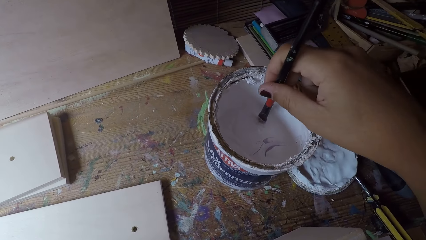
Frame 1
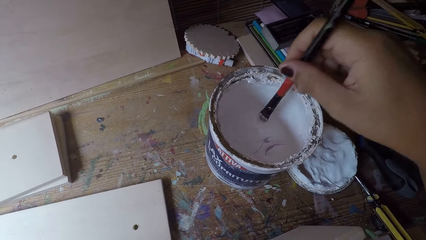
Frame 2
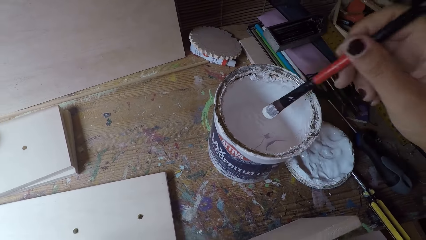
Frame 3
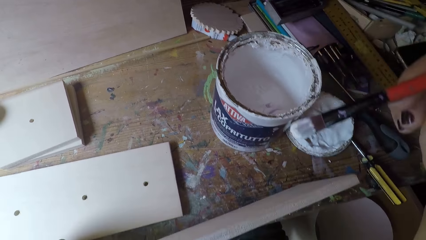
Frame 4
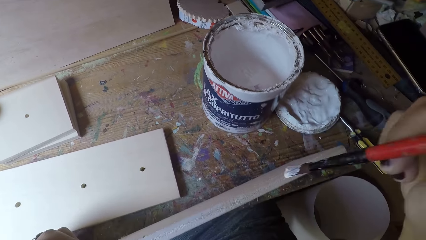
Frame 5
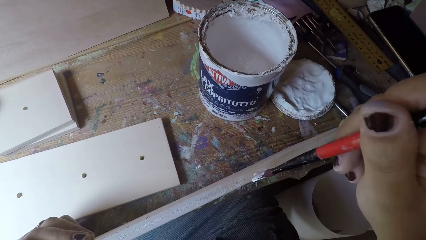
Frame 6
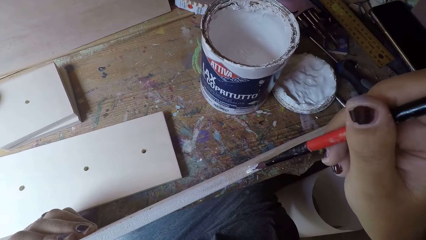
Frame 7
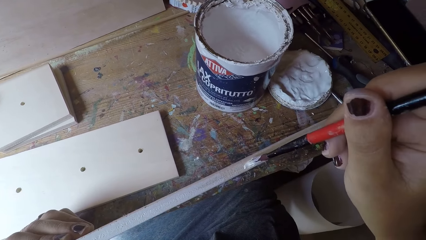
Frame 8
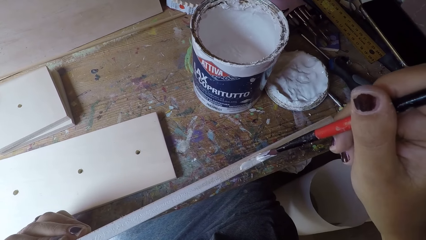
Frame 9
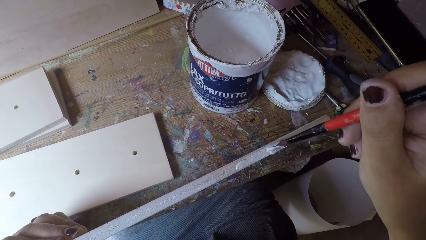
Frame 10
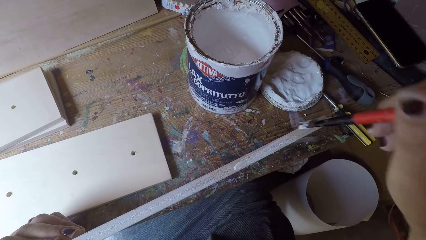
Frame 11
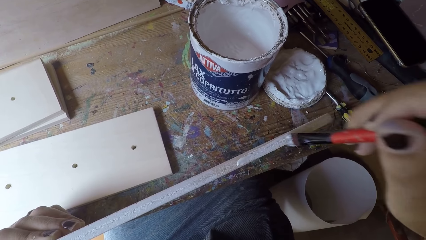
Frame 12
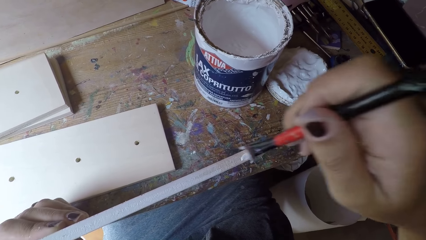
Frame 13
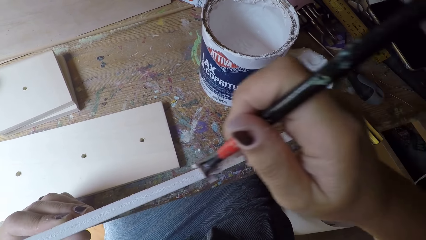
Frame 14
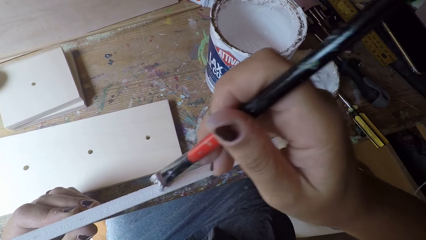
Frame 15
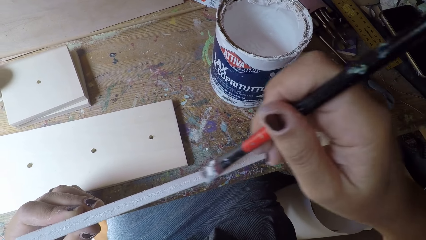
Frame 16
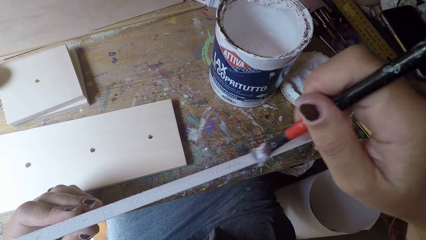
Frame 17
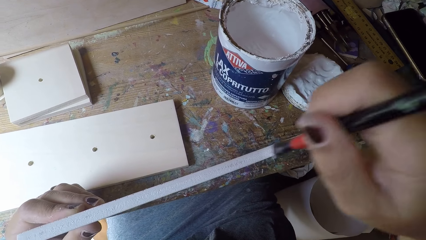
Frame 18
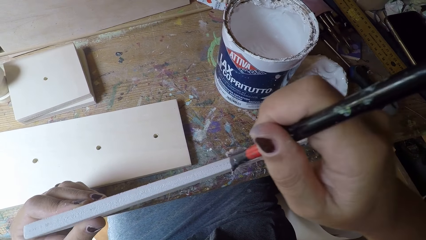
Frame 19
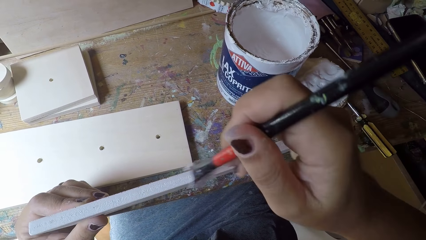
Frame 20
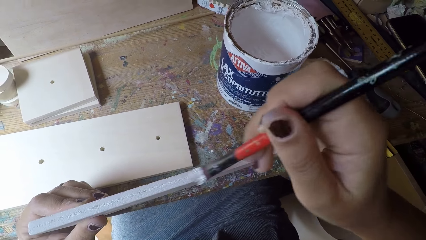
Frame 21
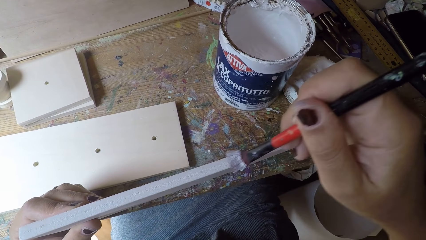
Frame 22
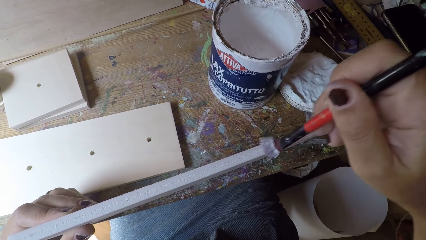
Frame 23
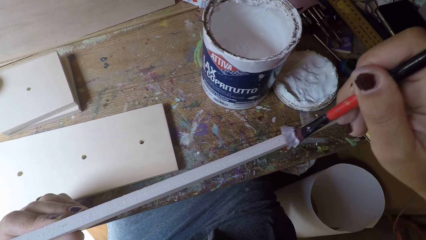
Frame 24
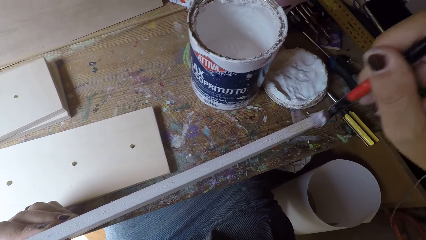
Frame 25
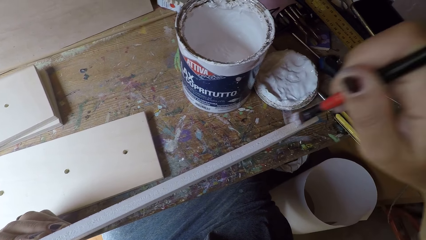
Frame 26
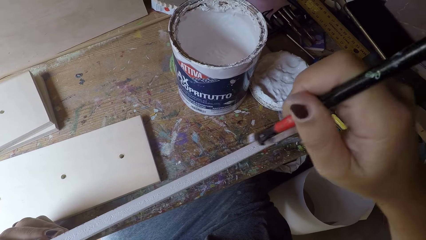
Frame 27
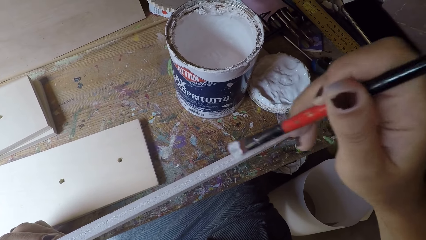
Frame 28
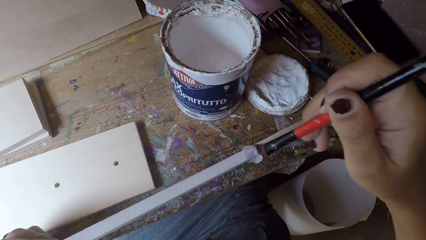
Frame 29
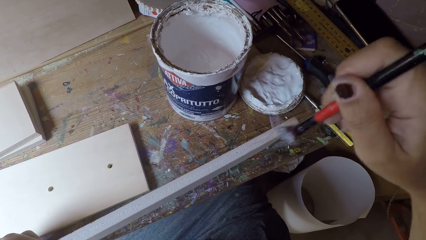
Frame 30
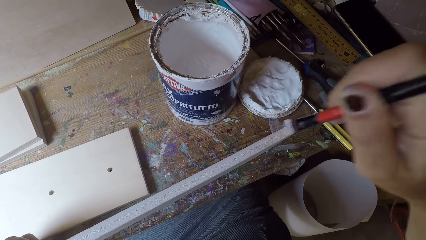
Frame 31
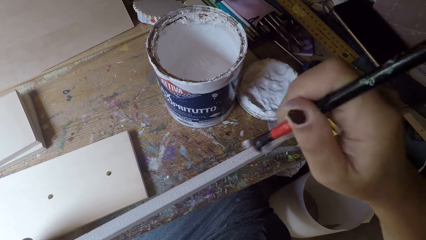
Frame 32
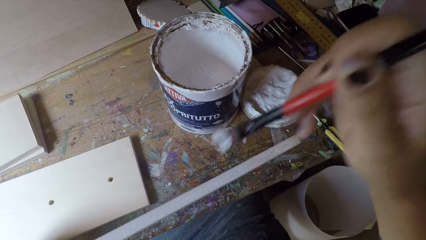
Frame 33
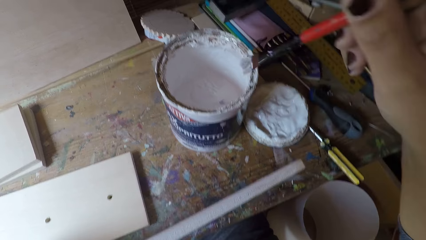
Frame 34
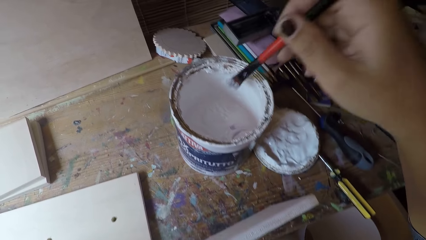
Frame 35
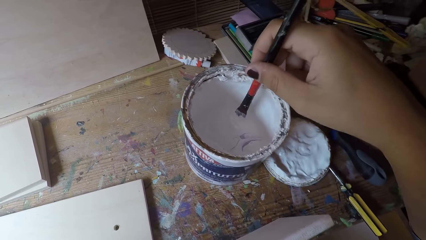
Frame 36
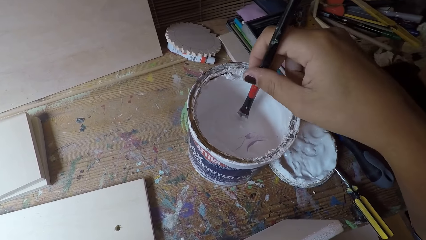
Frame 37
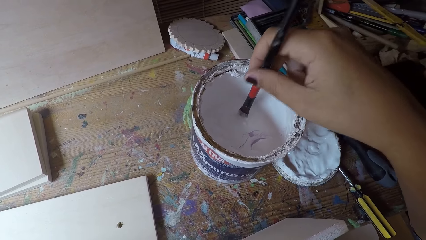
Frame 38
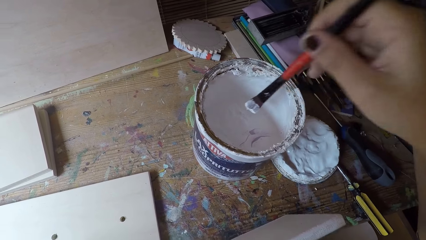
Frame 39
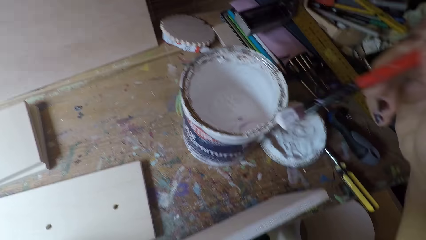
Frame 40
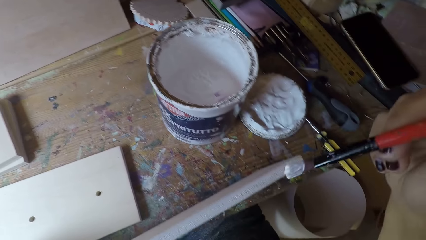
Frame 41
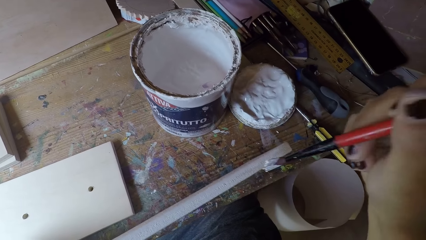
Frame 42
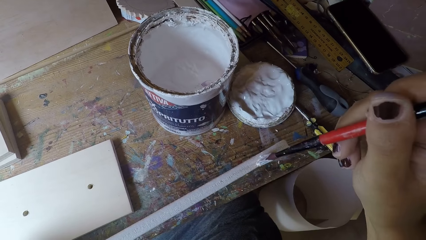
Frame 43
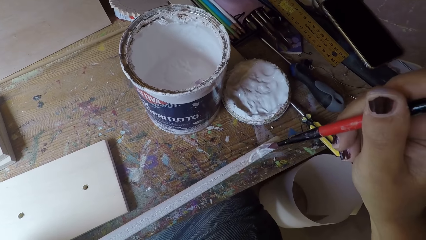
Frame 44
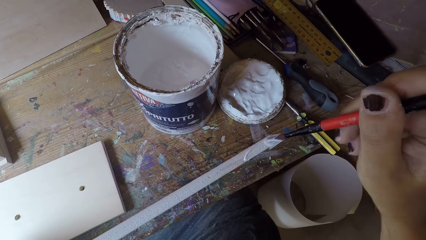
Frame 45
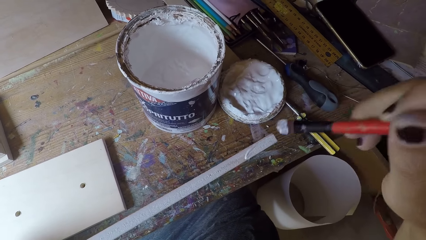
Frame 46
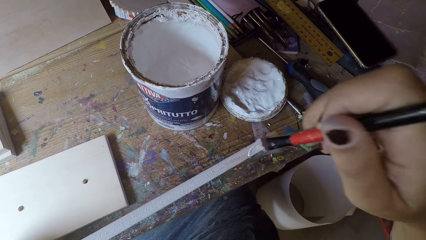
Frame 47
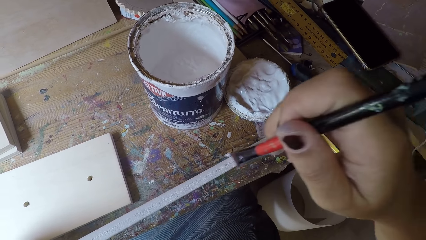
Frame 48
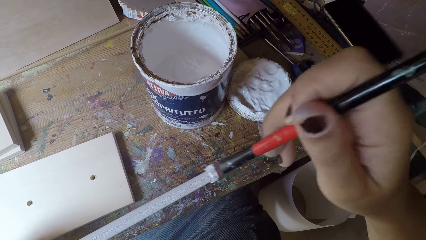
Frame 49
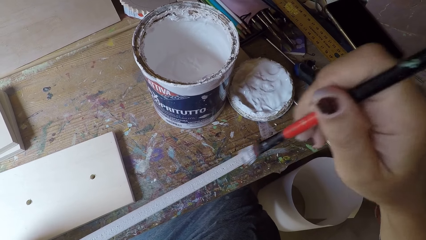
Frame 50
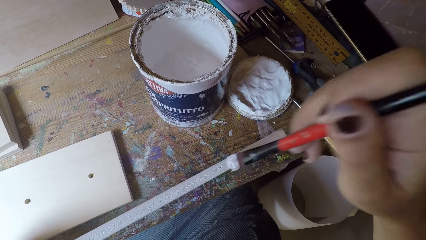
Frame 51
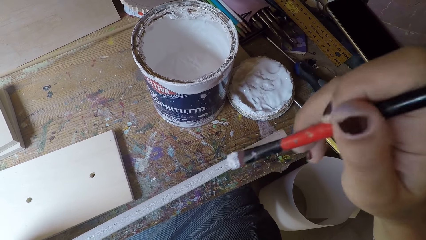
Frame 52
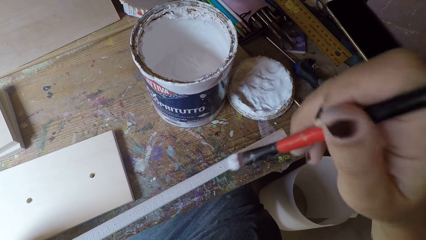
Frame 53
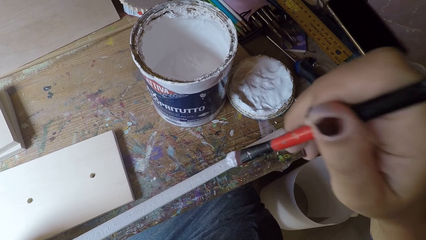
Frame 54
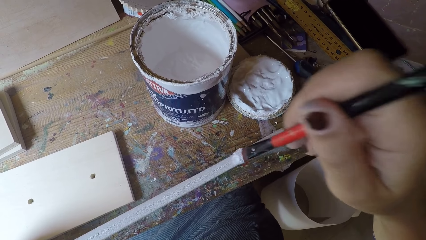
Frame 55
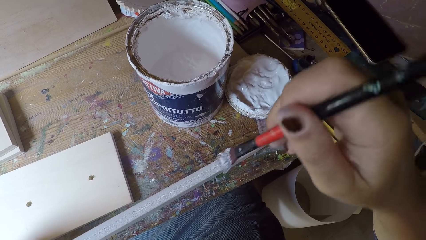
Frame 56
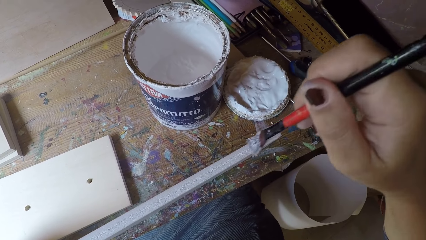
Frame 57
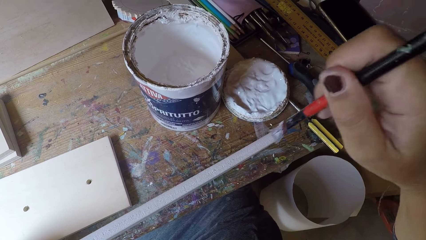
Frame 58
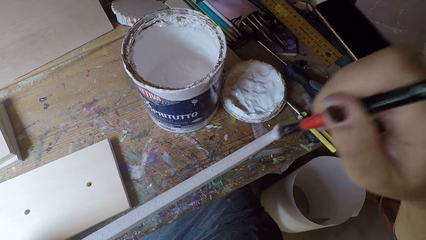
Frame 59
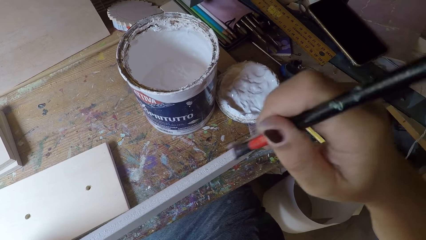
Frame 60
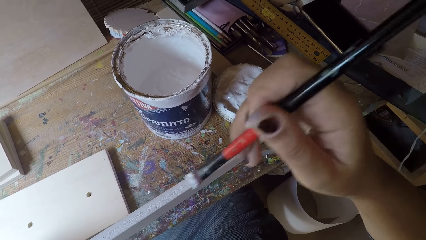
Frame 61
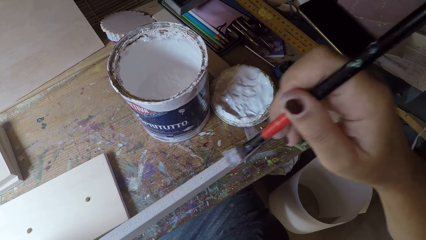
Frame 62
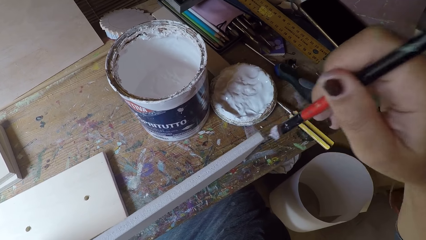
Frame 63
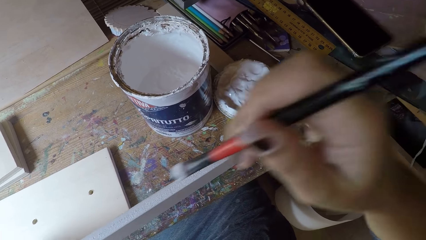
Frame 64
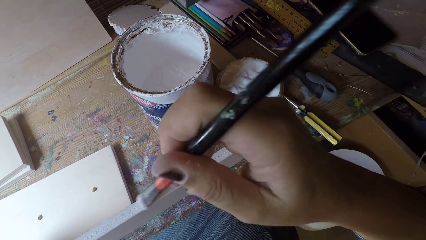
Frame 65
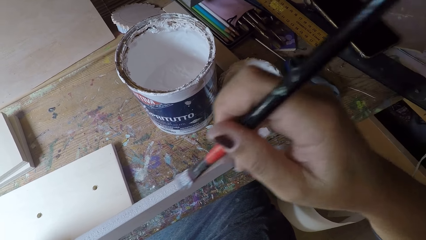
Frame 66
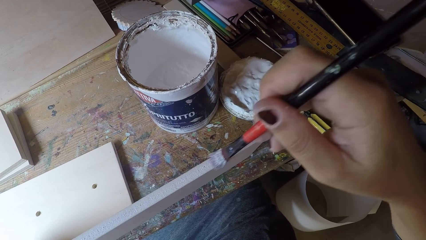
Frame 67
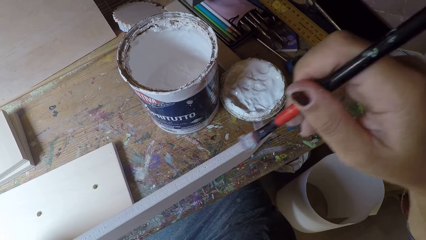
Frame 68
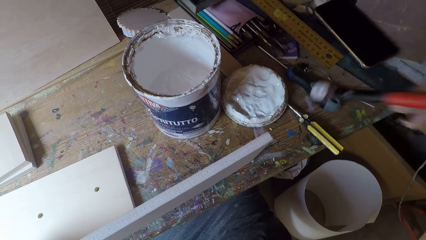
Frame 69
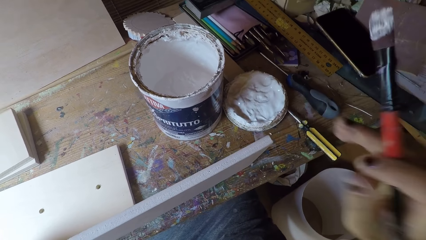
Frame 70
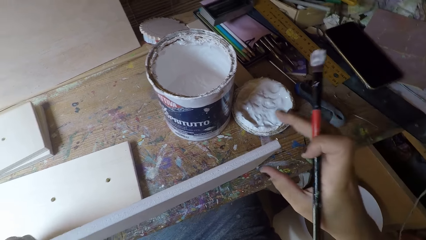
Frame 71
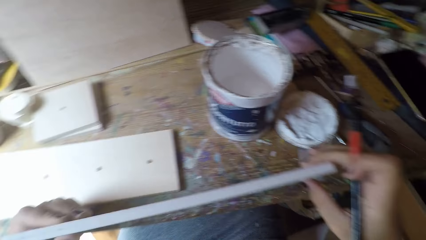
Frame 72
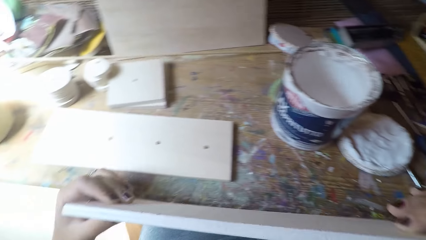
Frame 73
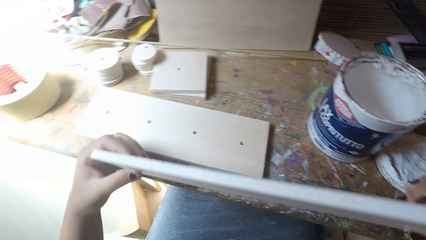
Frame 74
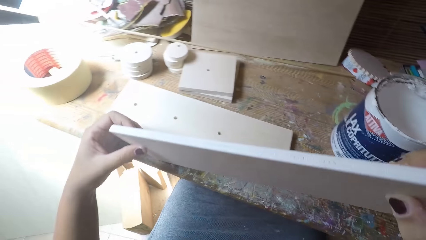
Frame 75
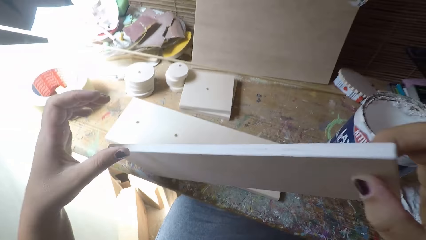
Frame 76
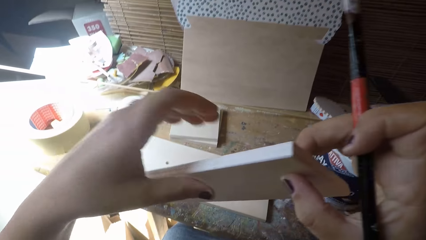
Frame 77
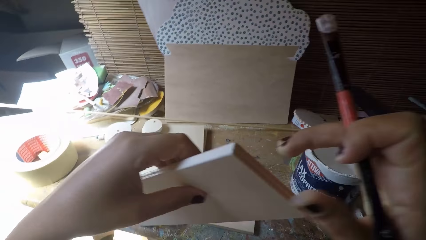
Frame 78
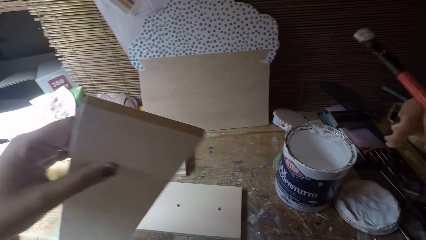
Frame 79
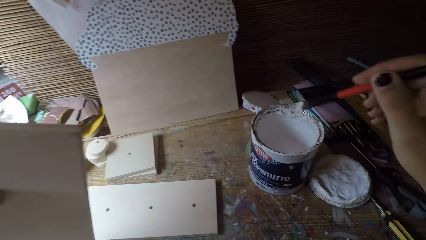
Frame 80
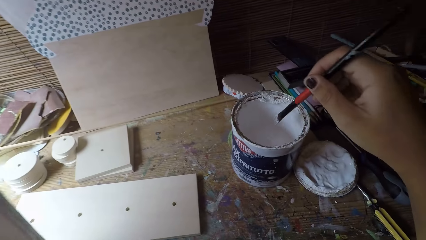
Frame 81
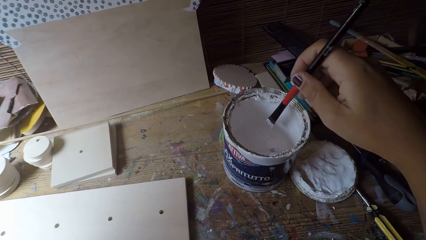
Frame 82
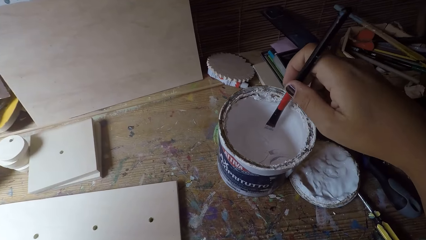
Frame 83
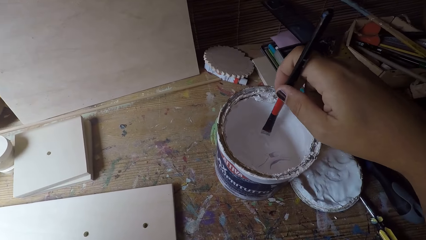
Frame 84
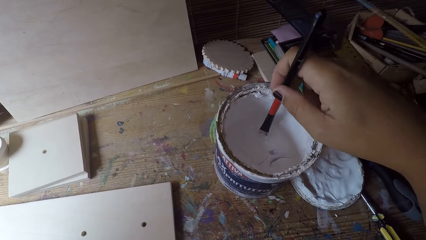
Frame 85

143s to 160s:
The camera wearer scoops out paint from the container with the paintbrush. They paint the other wood with the paintbrush. They scoop out paint from the container with the paintbrush. They paint the other wood with the paintbrush. They turn the other wood around with both hands.
